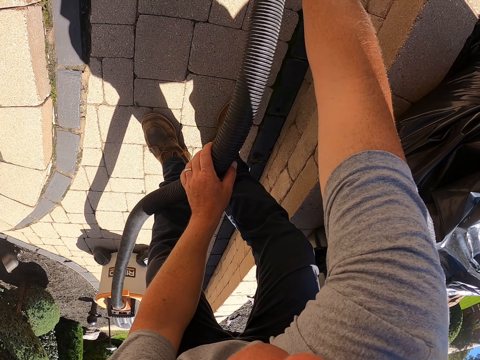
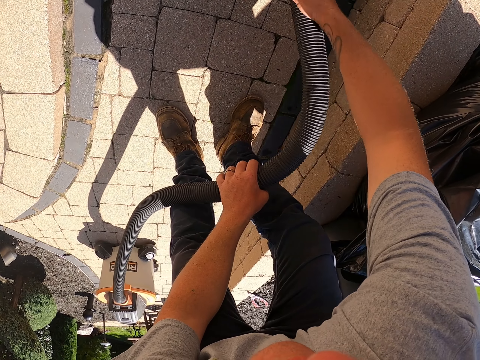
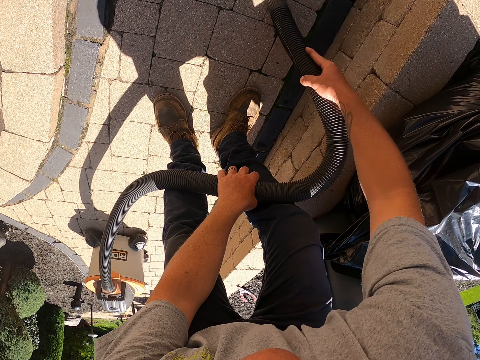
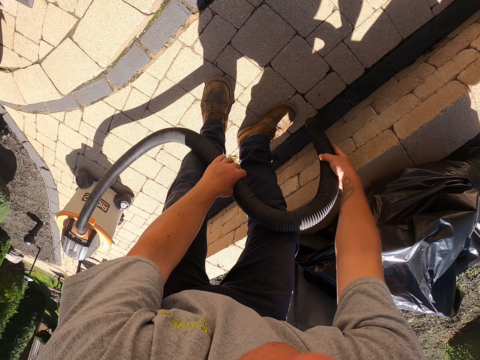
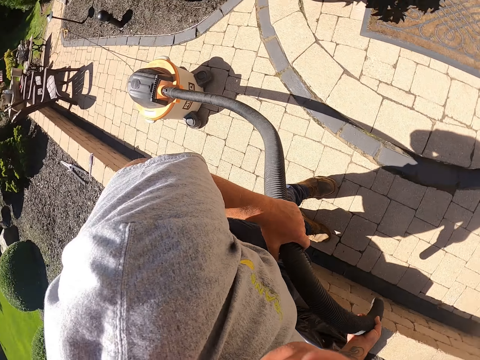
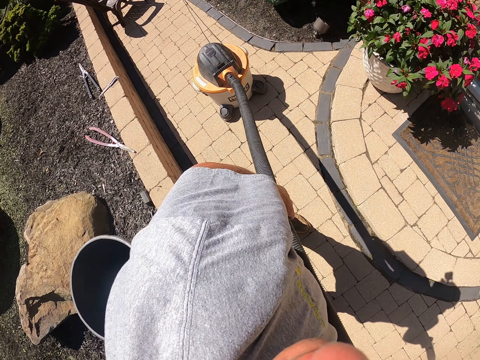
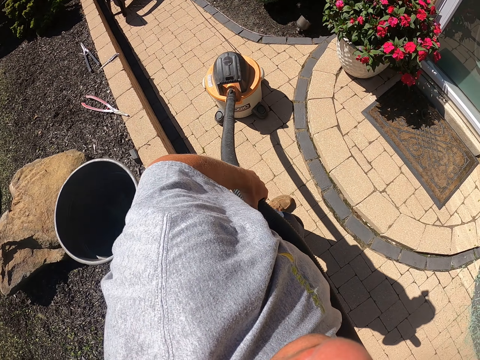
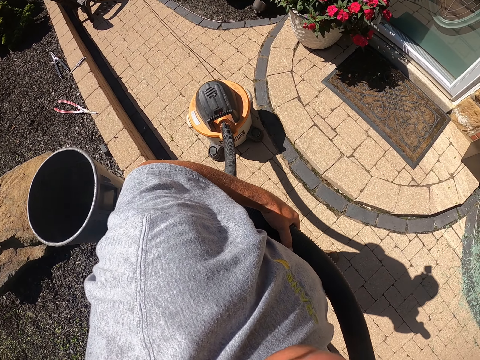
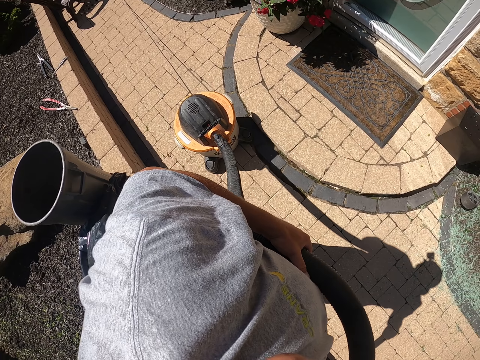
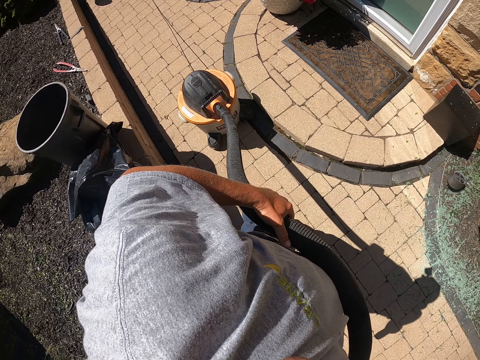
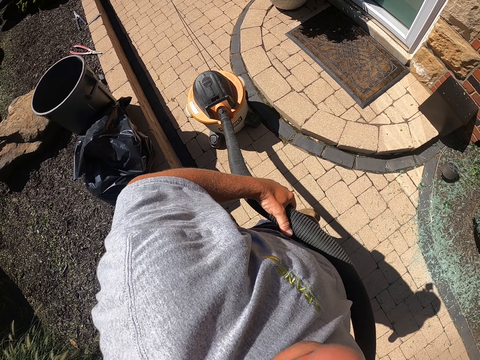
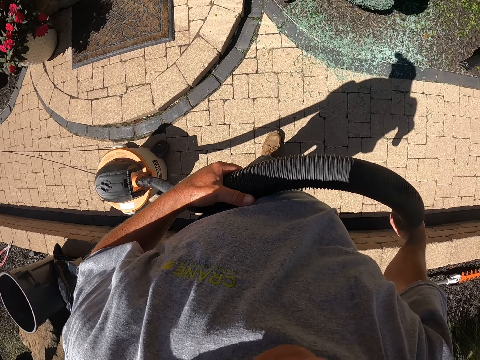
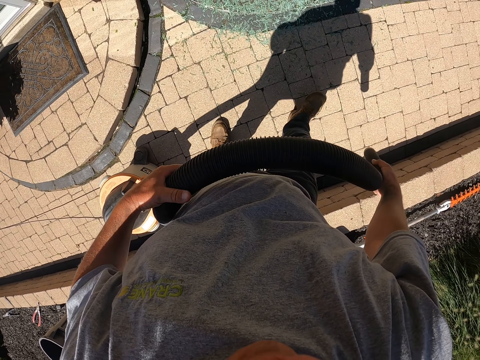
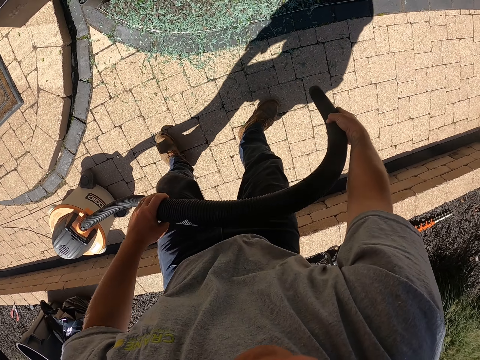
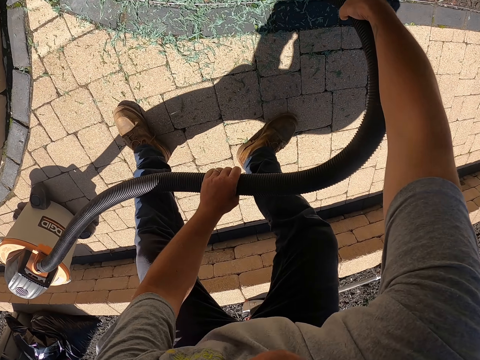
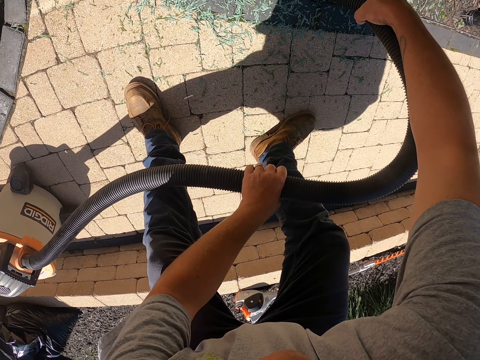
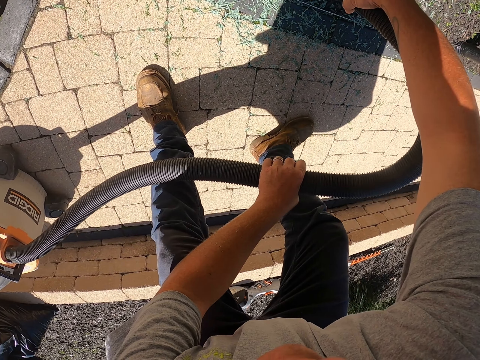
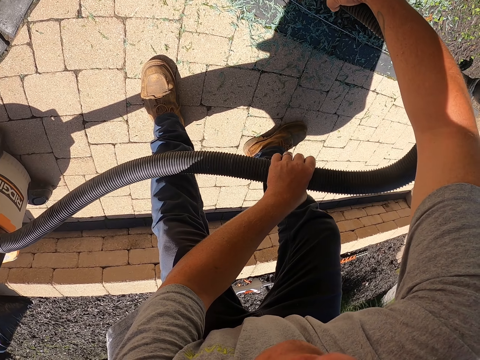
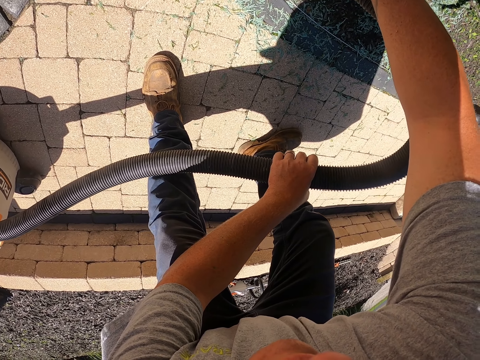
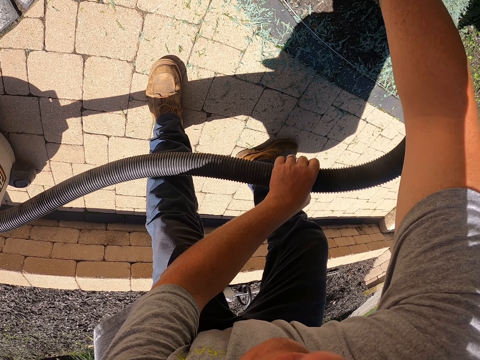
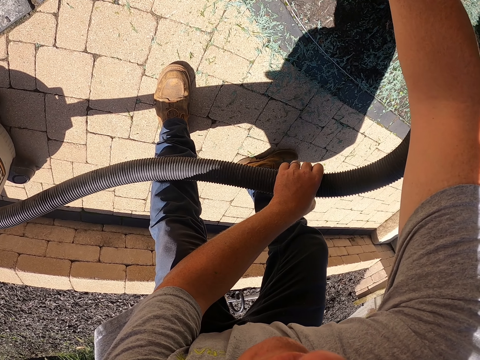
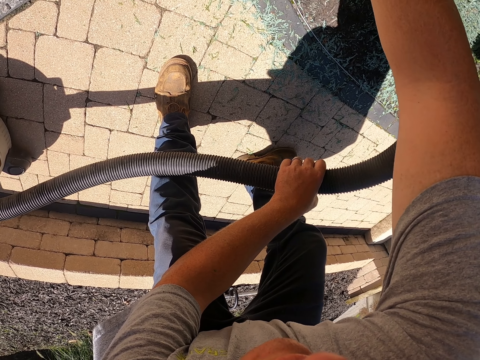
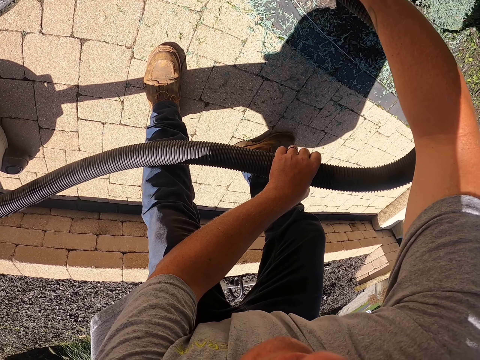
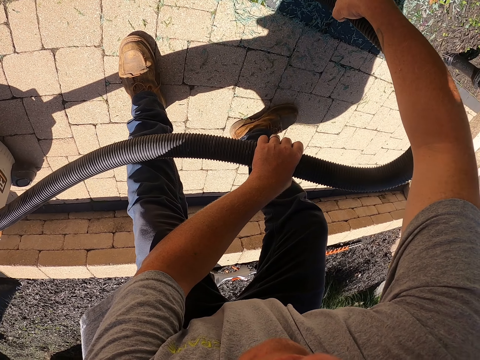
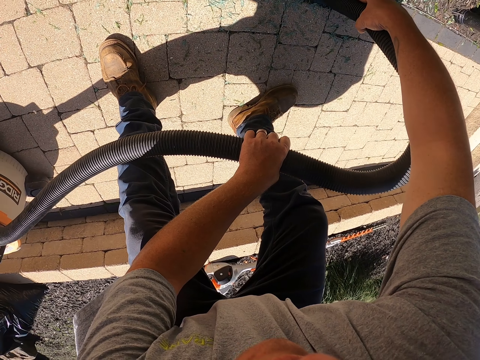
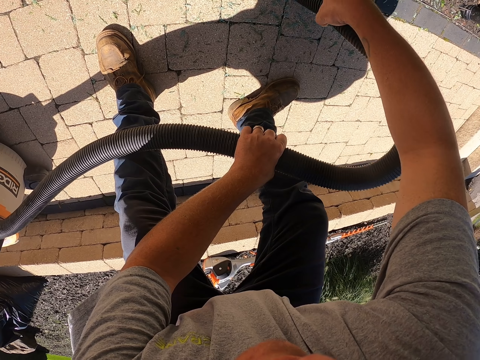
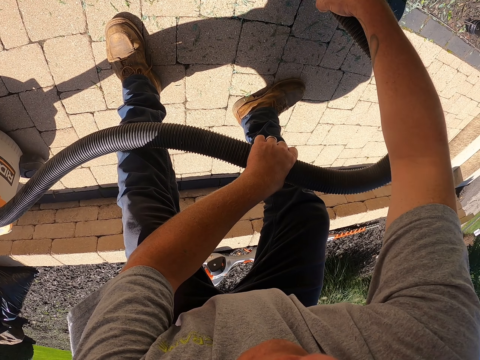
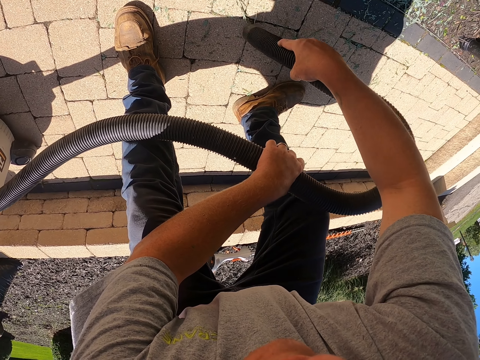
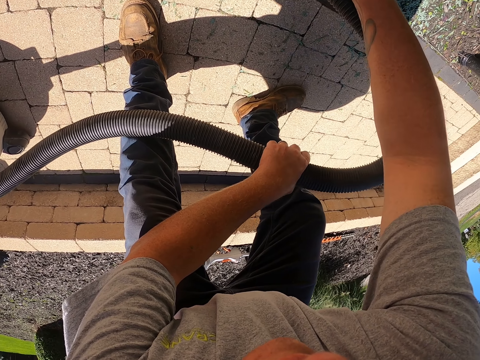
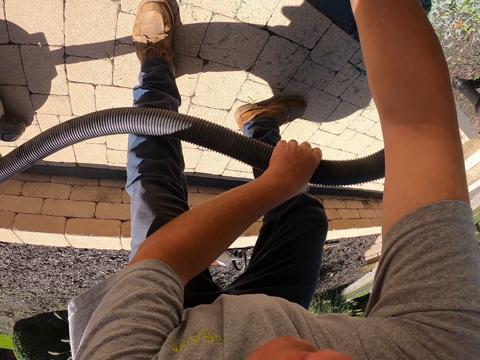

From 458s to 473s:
The camera wearer stops cleaning. They pull the pipe. They look around. They push the vacuum cleaner. They step forward. They clean the pavement with the garden vacuum.

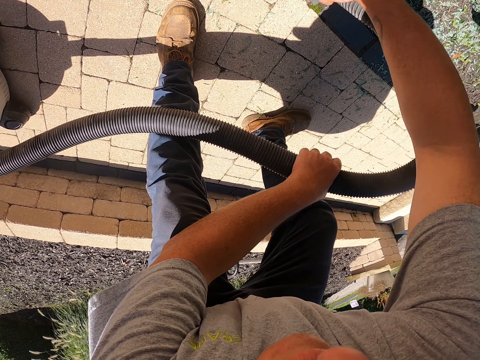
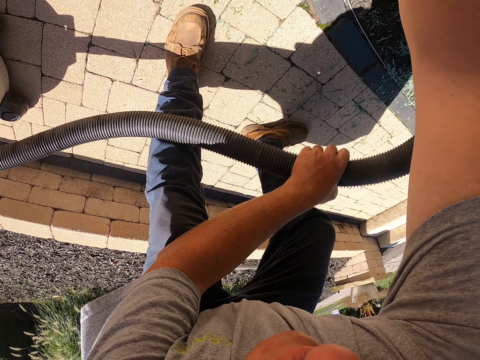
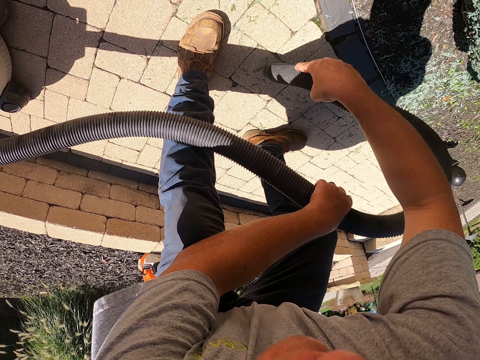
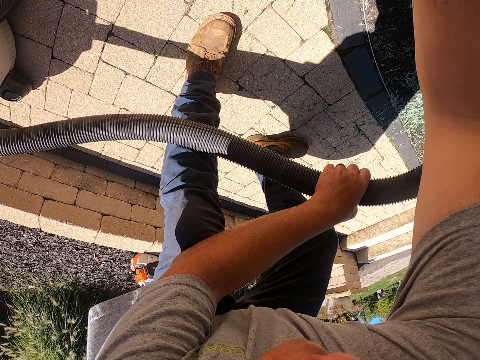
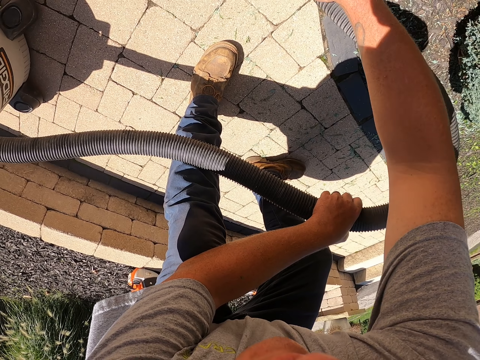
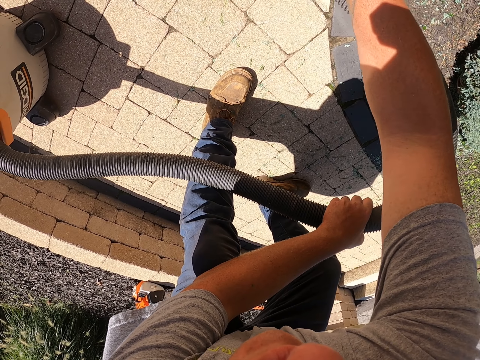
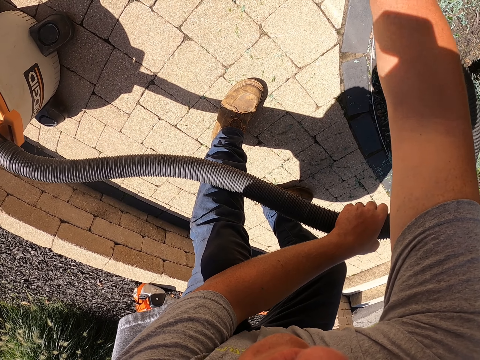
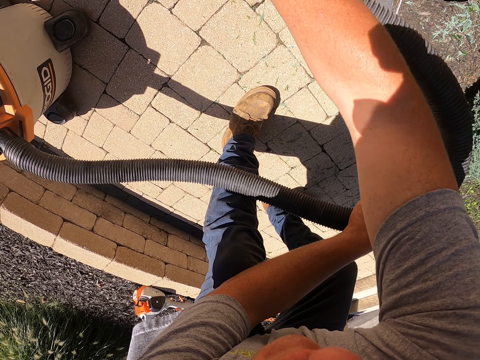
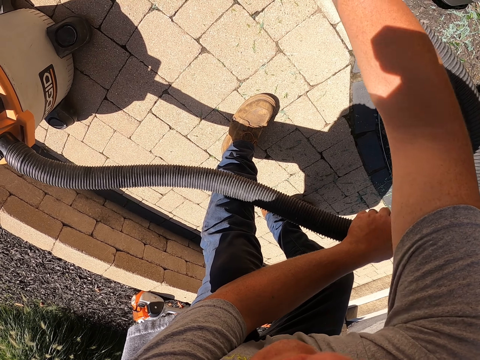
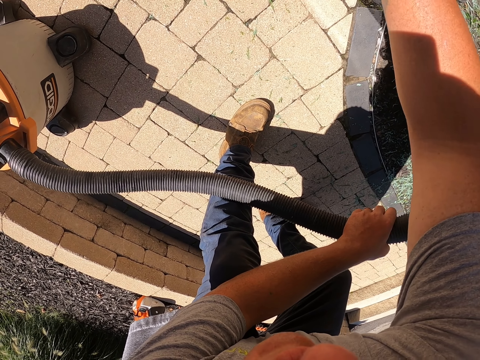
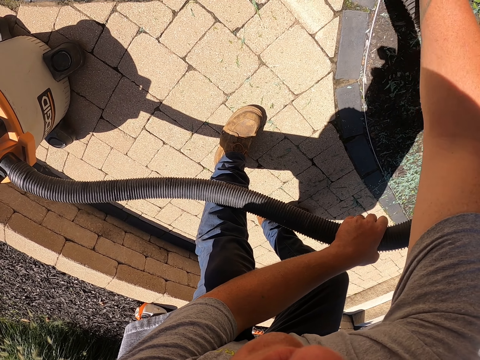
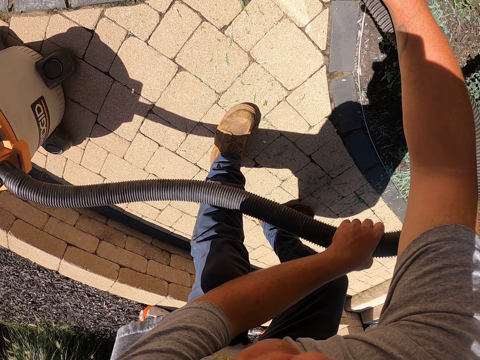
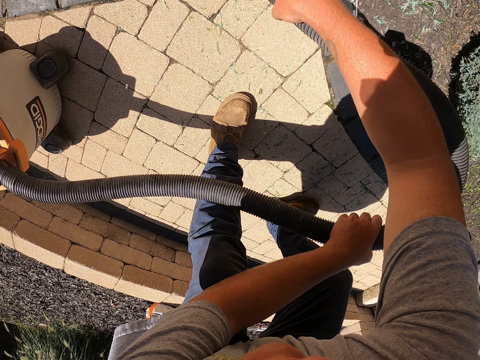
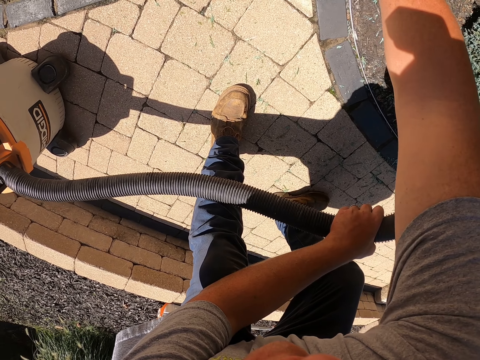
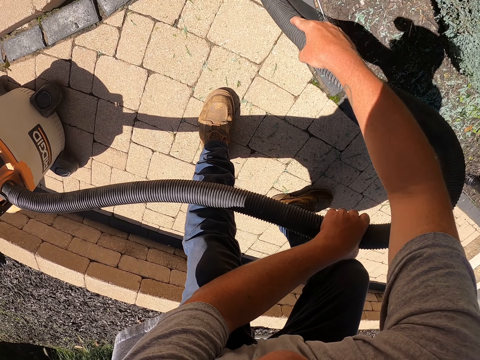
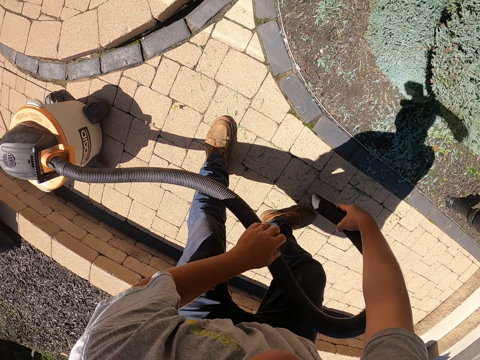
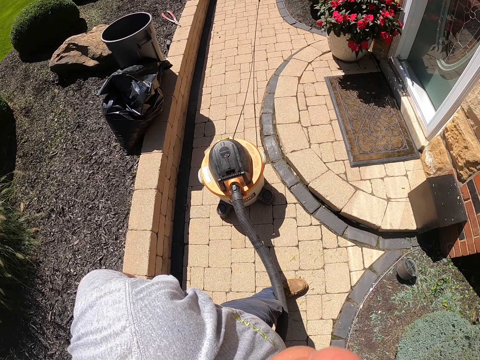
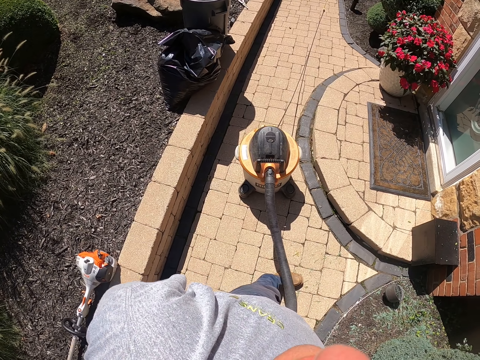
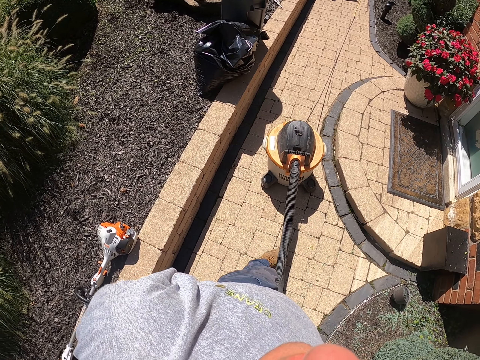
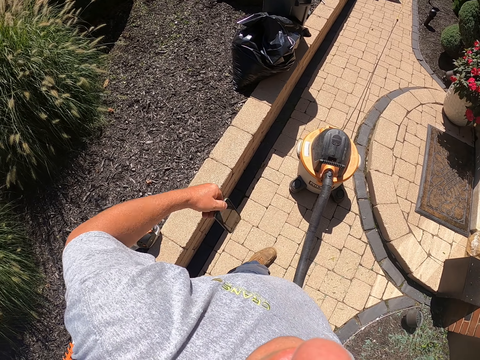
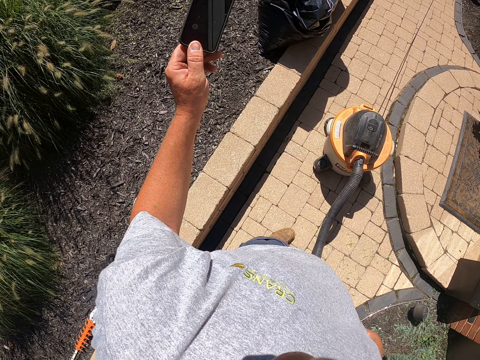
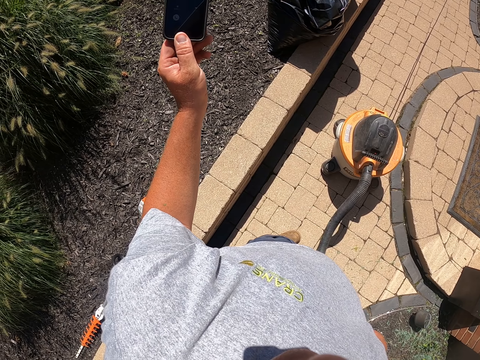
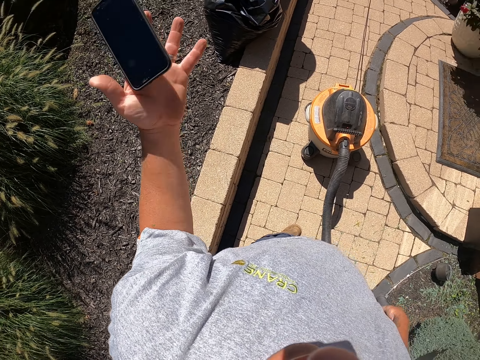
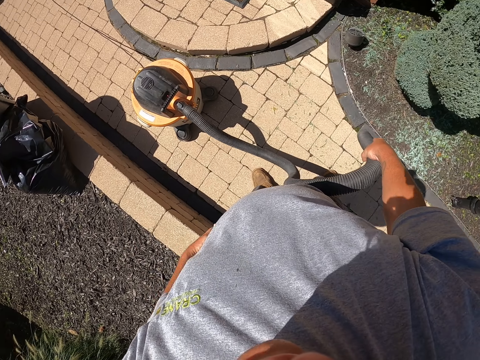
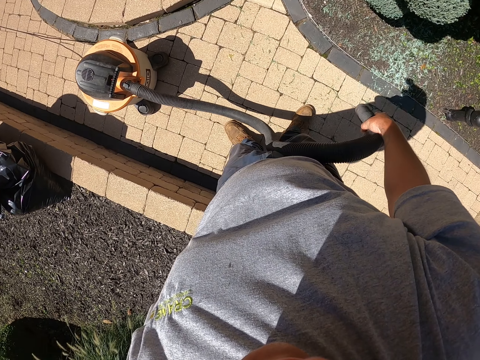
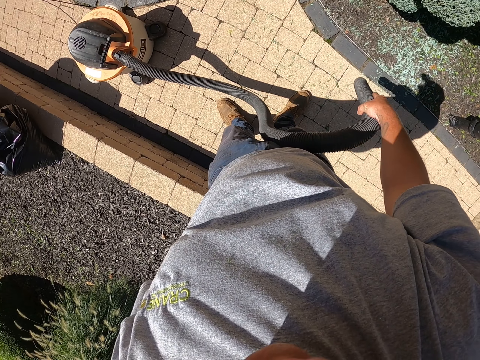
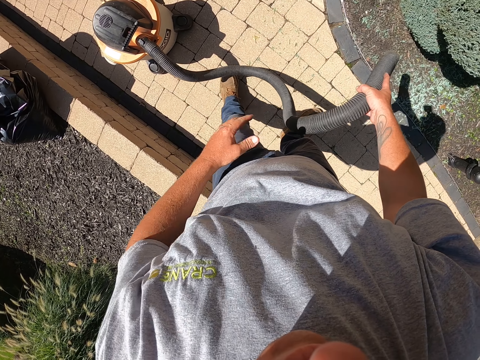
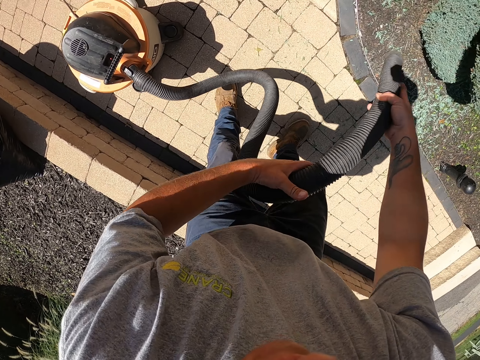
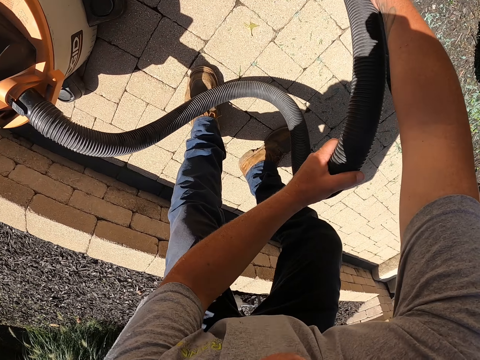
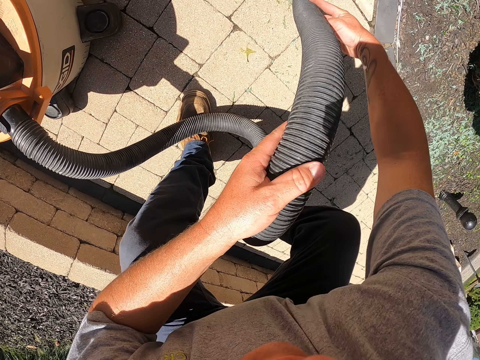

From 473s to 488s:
The camera wearer stops cleaning. They remove the phone from the pocket. They look around. They move the hand. They look at the phone. They put the phone in the pocket. They hold the pipe with both hands. They squat. They clean using the vacuum cleaner.
